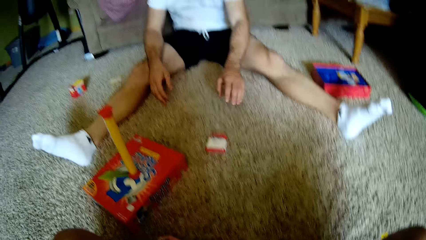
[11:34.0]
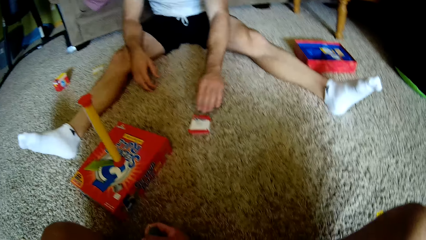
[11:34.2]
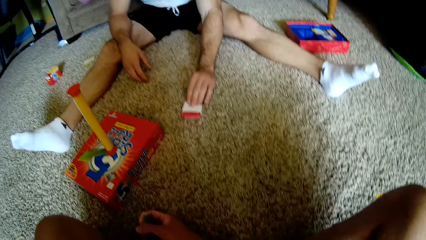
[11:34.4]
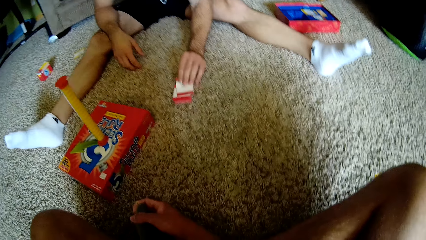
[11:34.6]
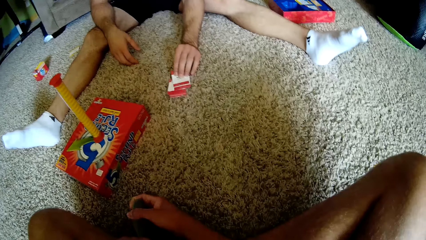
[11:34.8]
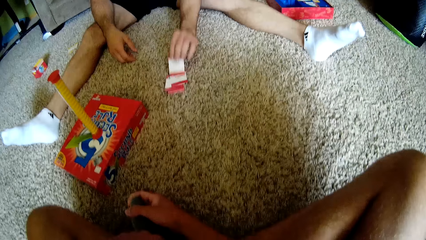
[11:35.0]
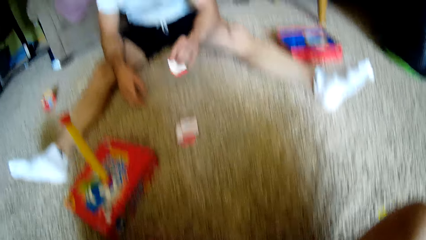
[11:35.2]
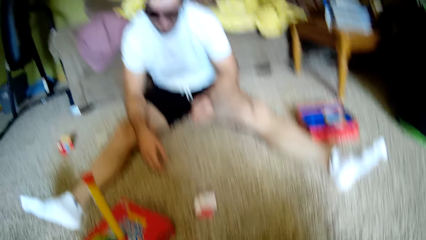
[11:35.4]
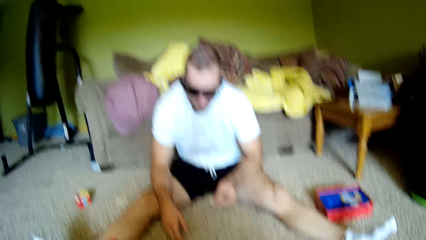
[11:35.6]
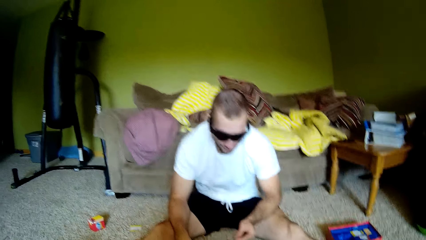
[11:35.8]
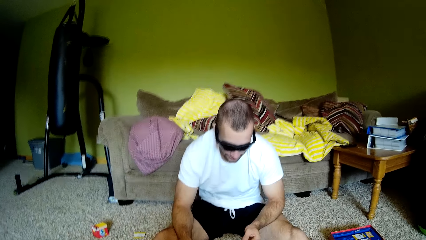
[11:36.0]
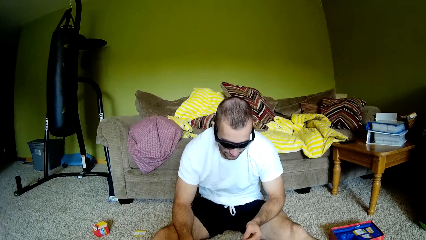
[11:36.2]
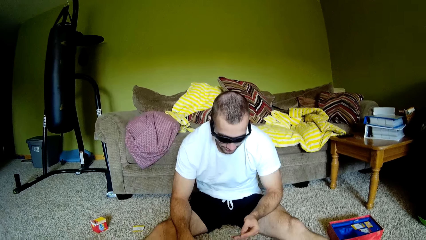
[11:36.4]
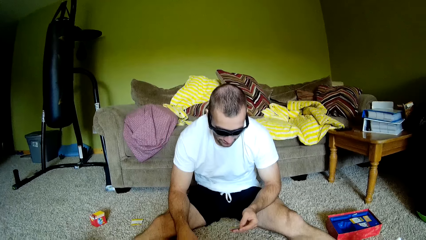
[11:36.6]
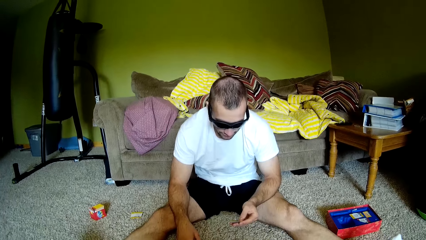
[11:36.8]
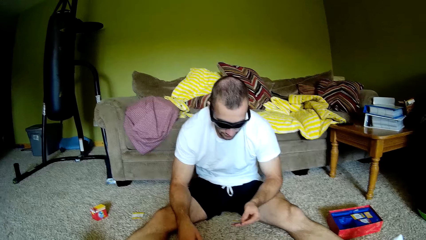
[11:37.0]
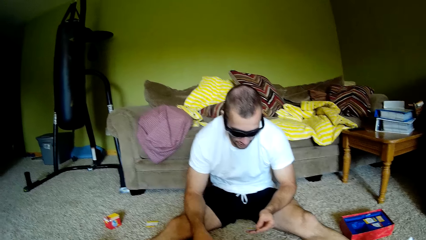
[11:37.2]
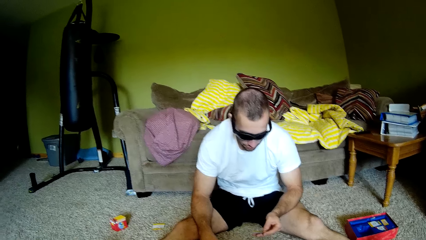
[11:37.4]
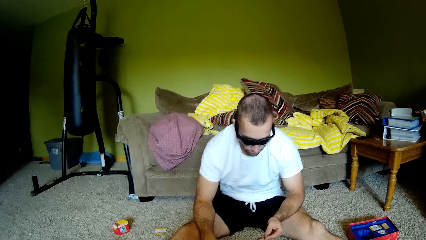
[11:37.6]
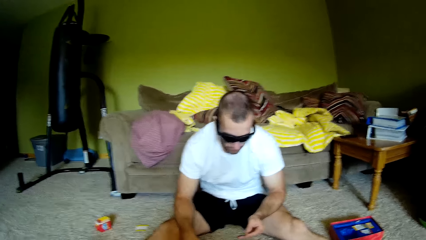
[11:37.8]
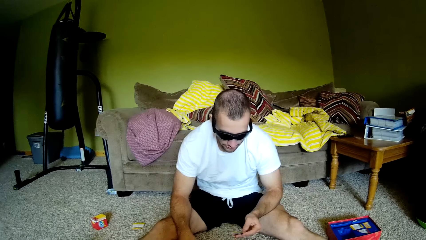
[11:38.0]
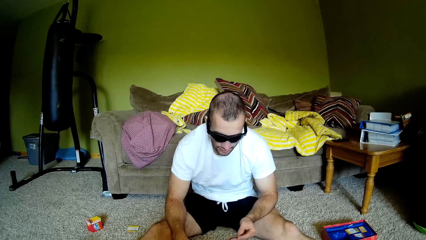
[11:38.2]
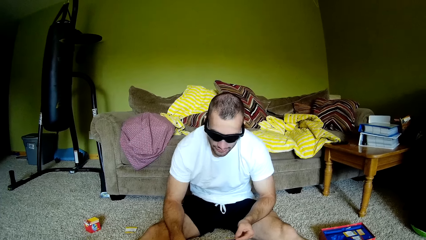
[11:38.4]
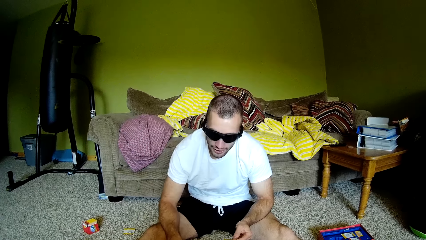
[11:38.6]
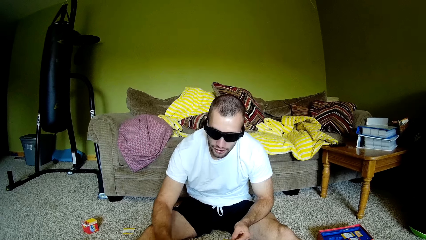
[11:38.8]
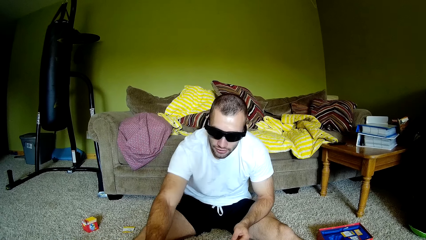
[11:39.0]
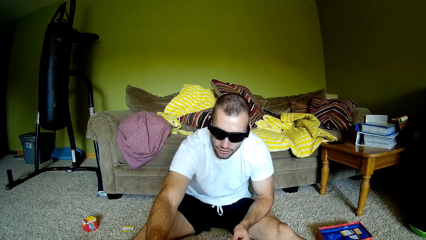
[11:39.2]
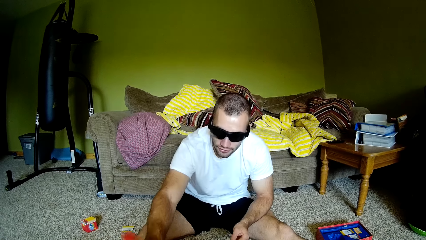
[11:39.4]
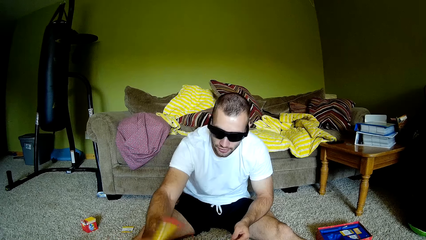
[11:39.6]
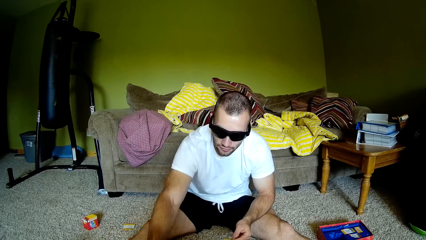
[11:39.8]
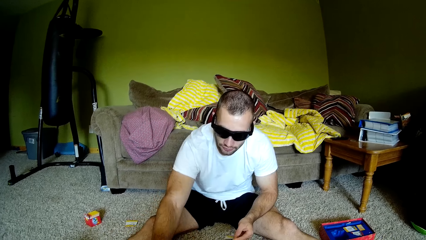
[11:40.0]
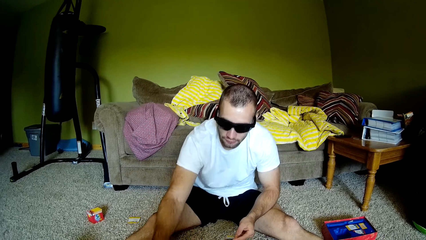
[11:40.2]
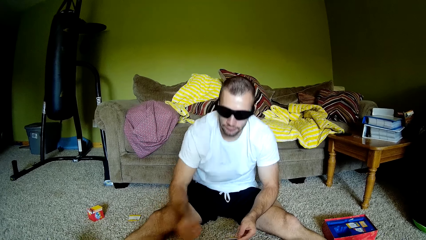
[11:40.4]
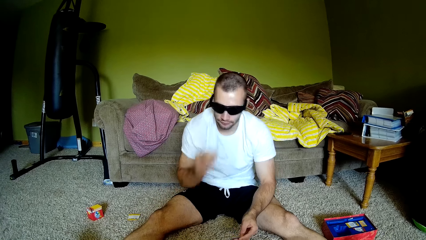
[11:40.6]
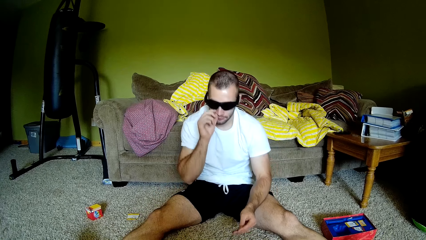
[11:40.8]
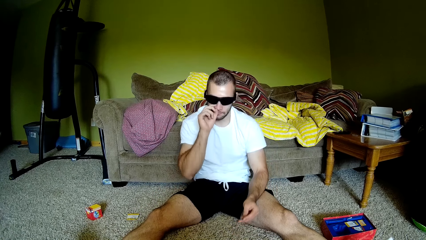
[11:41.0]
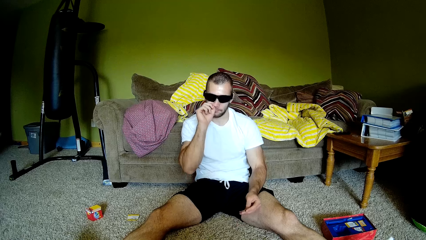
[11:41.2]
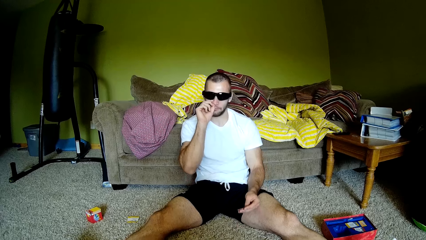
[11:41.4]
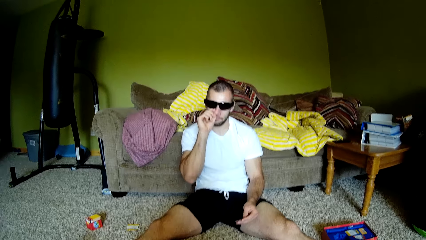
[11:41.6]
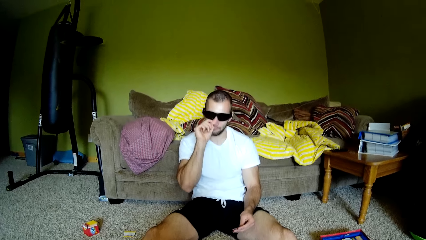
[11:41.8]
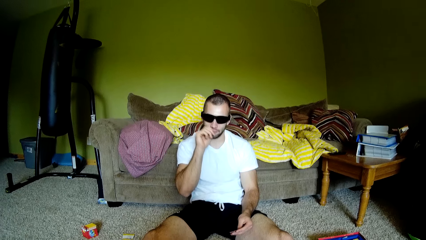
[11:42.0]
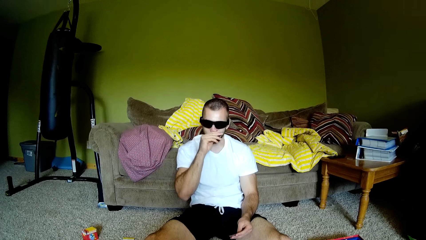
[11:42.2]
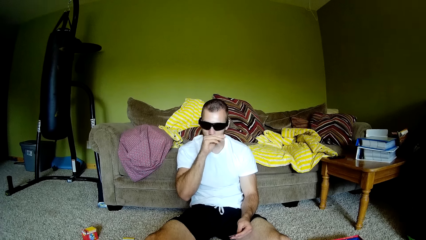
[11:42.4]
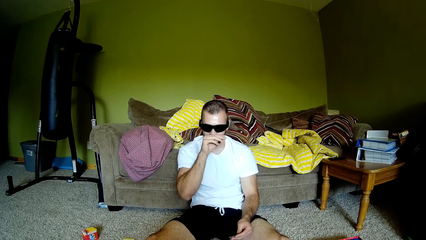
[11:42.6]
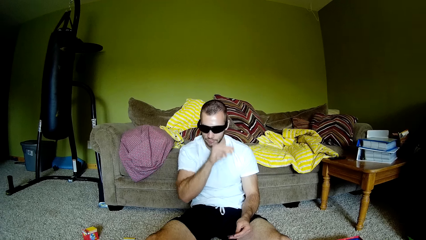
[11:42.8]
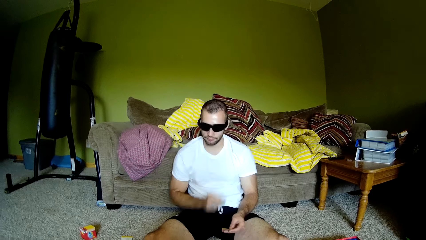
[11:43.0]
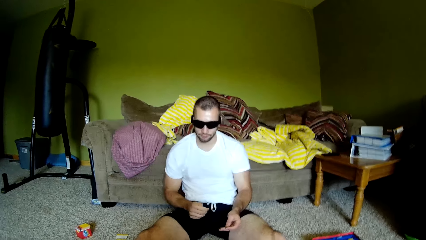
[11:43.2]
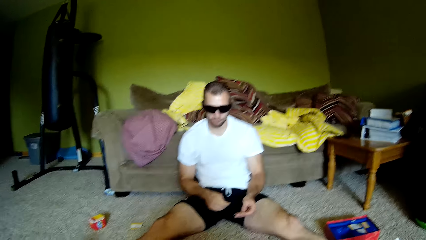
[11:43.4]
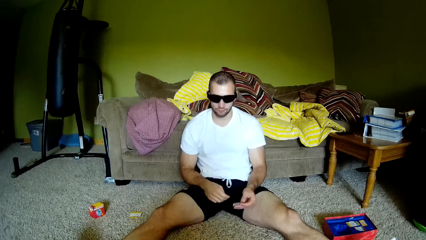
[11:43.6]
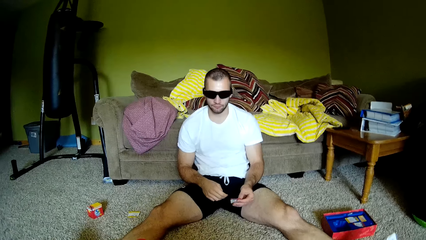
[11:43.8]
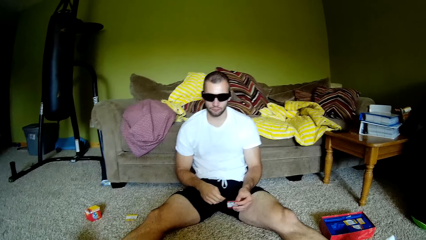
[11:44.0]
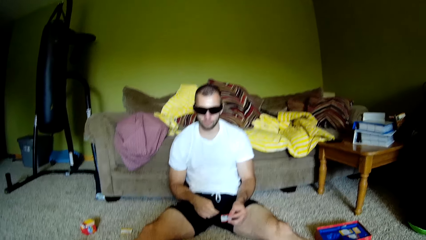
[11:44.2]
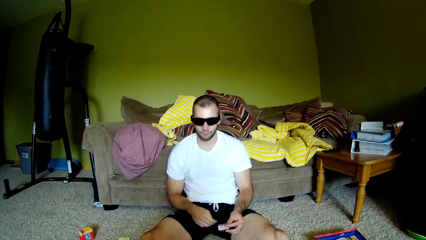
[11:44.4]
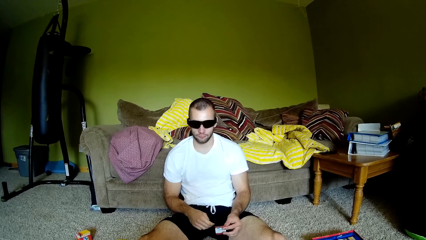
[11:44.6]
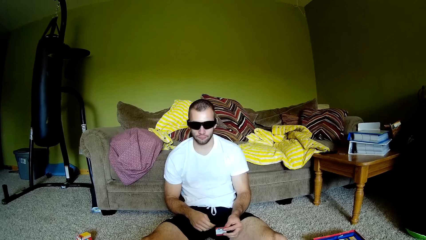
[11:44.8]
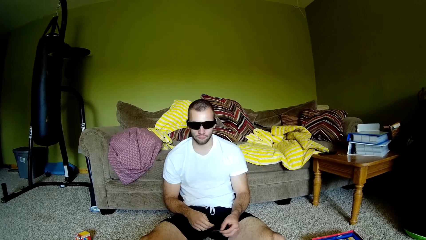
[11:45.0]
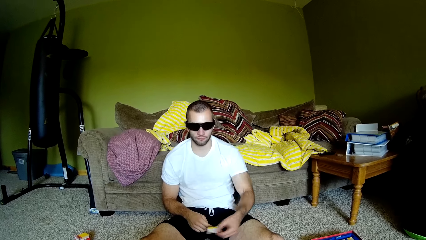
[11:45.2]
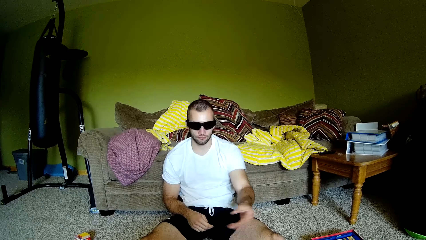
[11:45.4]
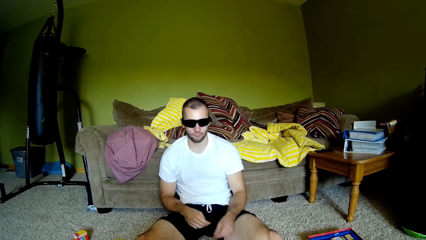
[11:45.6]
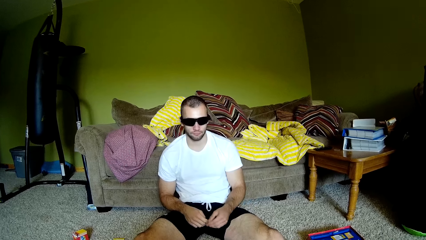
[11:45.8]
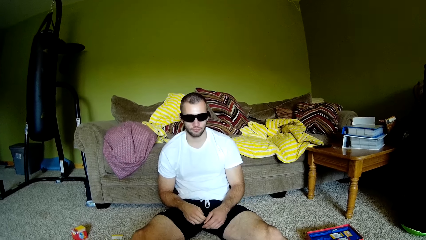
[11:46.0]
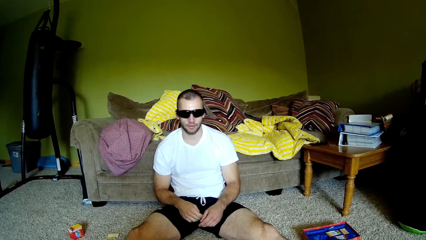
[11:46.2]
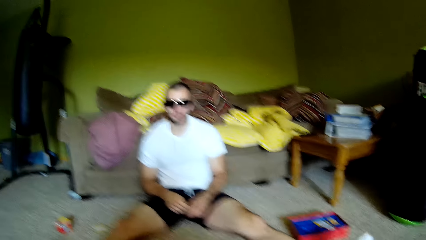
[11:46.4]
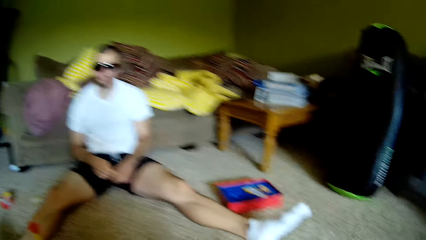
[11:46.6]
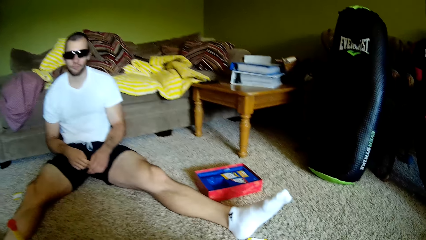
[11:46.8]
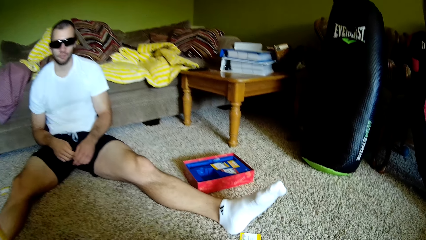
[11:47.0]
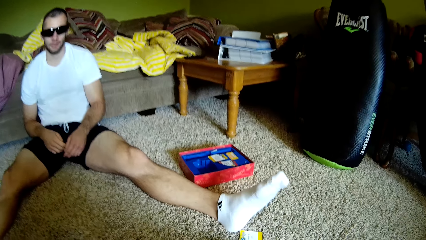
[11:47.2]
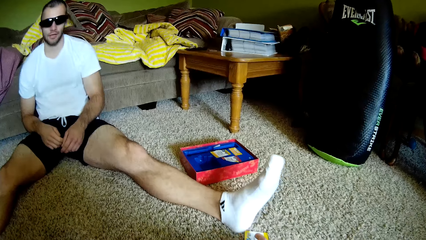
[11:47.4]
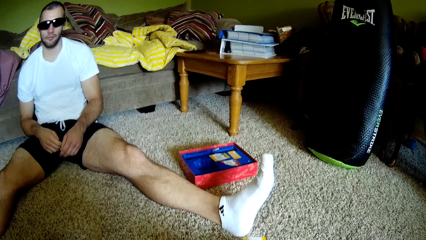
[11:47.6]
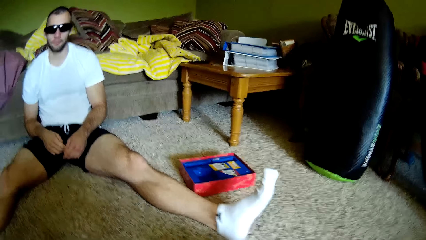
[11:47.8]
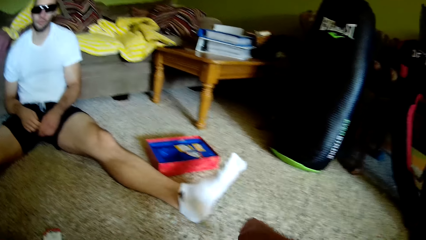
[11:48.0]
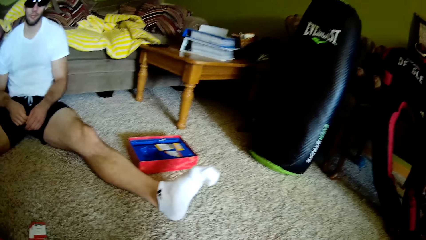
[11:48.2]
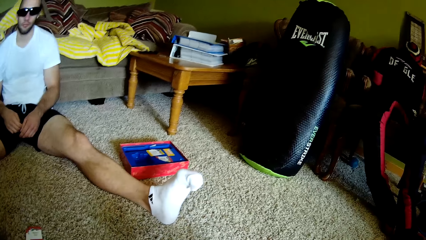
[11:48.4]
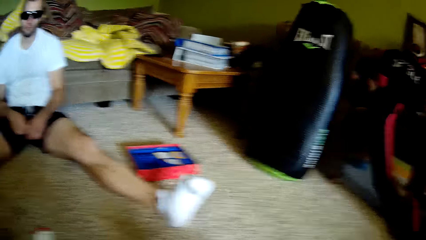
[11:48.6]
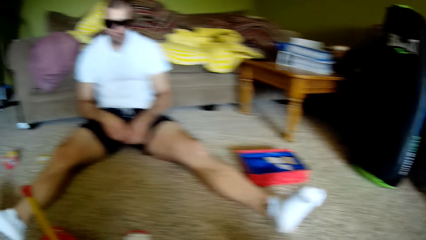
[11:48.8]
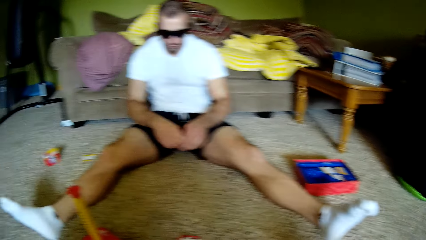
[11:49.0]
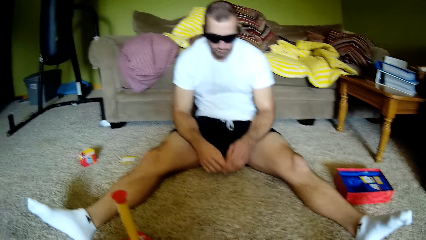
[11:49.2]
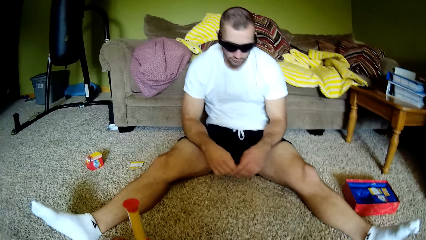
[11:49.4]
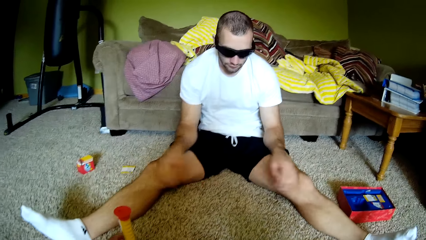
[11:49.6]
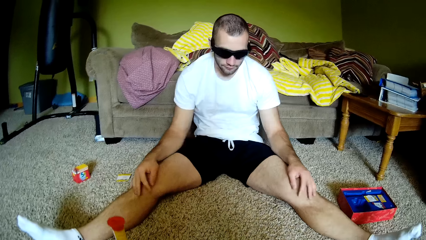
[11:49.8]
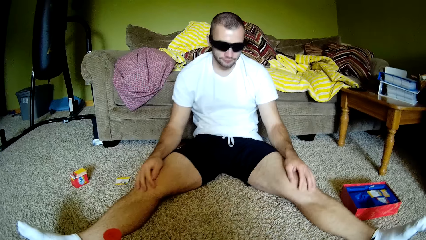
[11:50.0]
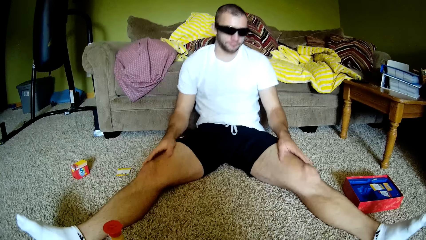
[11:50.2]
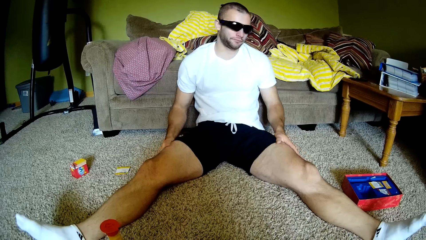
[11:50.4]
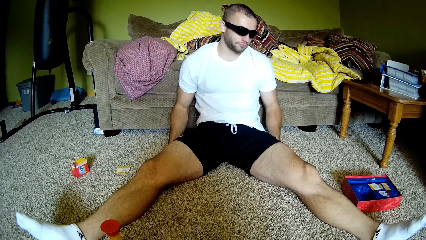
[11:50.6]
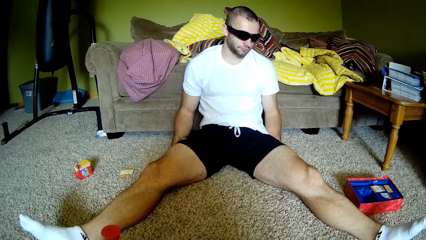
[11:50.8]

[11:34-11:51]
A man puts the card on the floor. The man picks up a card from the floor and reads from the card to the camera wearer. The camera wearer converses with the man. The man flips the yellow pole and rubs his nose. The camera wearer speaks to the man. The man throws the card to the camera wearer. The man speaks to the camera wearer.
